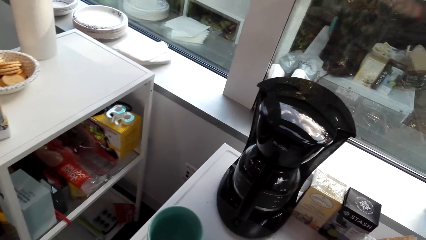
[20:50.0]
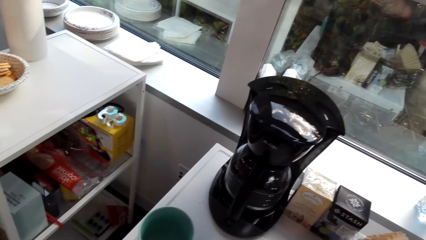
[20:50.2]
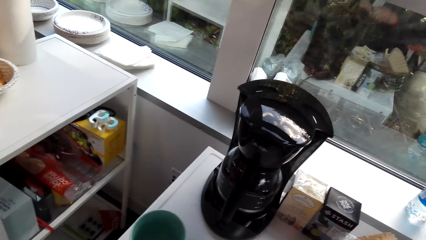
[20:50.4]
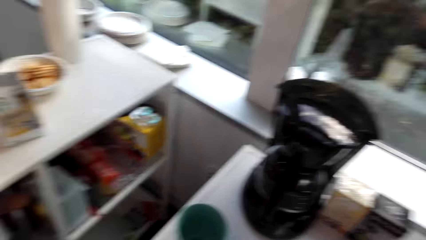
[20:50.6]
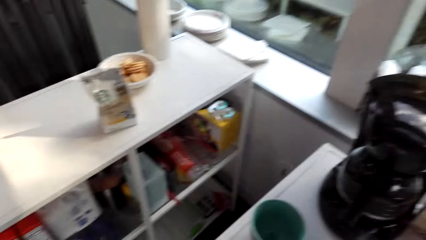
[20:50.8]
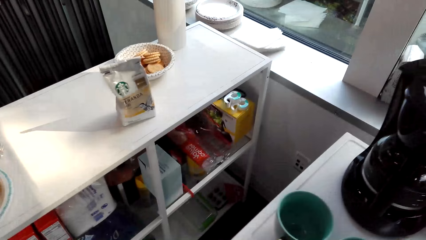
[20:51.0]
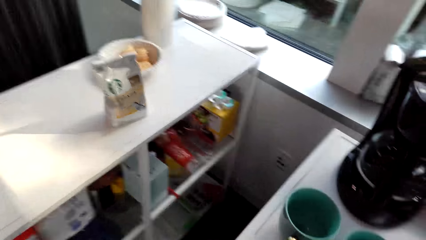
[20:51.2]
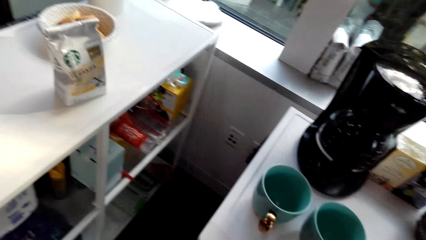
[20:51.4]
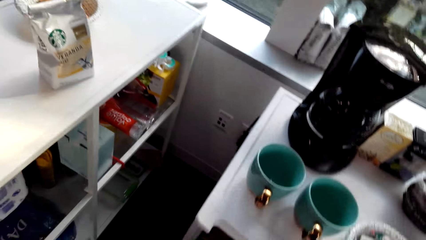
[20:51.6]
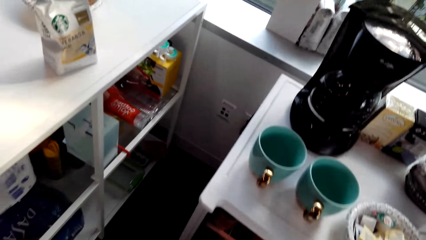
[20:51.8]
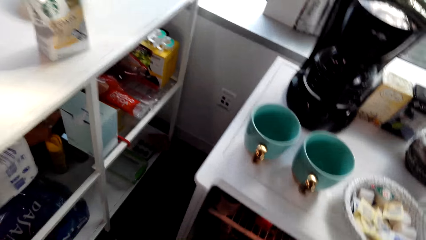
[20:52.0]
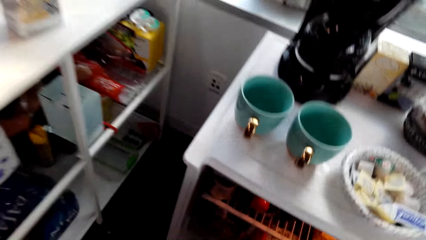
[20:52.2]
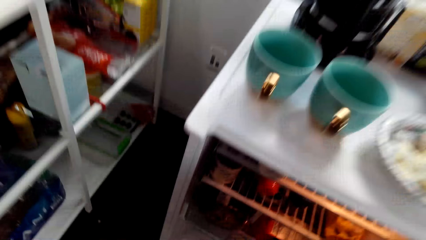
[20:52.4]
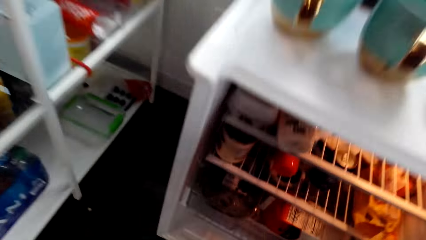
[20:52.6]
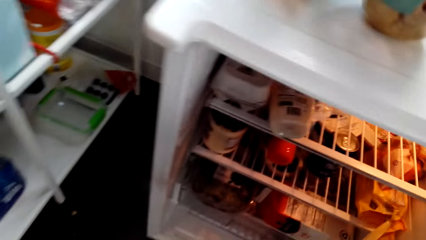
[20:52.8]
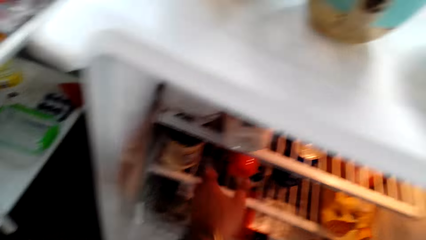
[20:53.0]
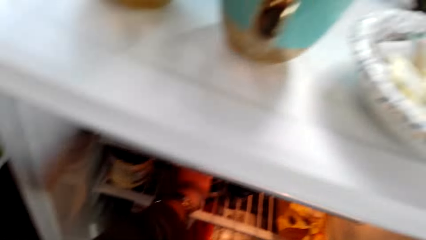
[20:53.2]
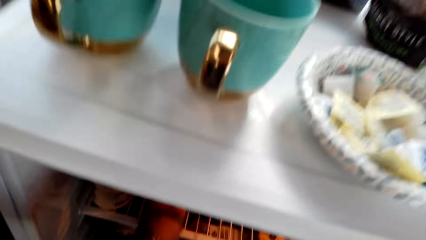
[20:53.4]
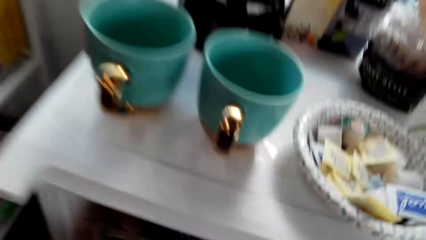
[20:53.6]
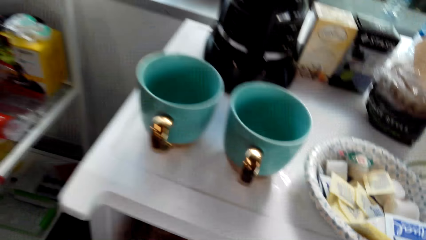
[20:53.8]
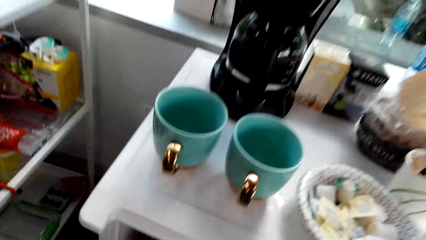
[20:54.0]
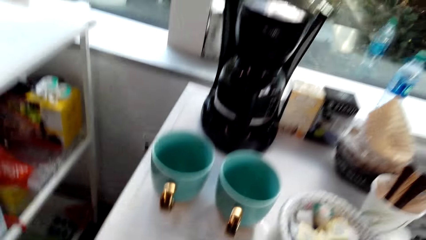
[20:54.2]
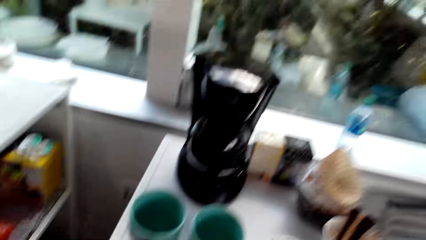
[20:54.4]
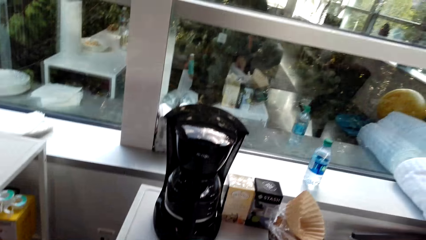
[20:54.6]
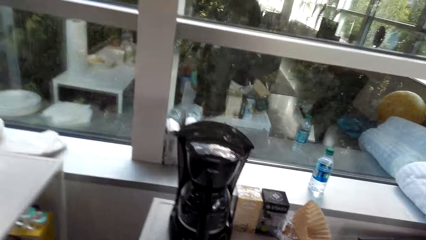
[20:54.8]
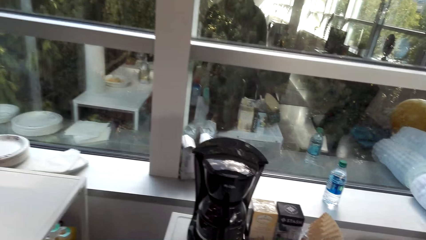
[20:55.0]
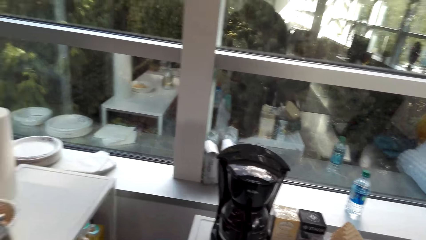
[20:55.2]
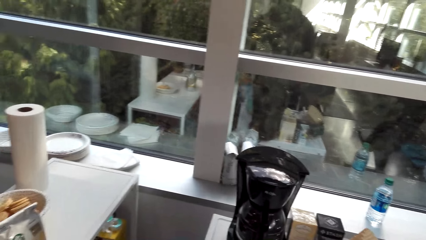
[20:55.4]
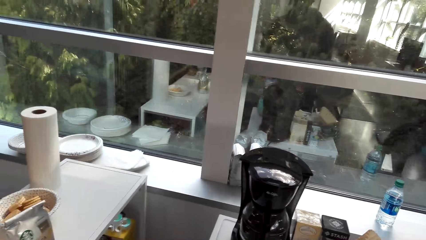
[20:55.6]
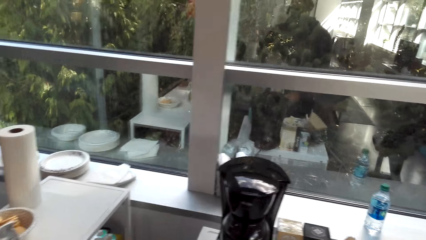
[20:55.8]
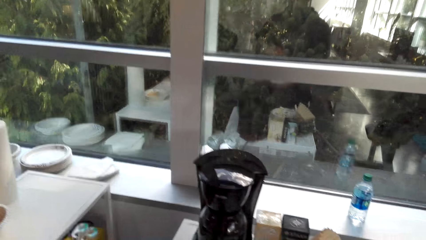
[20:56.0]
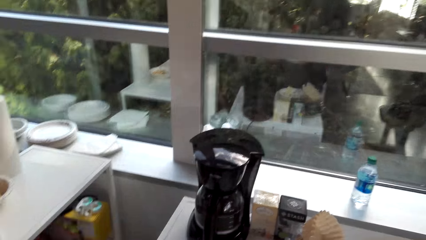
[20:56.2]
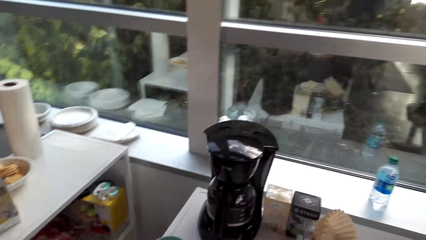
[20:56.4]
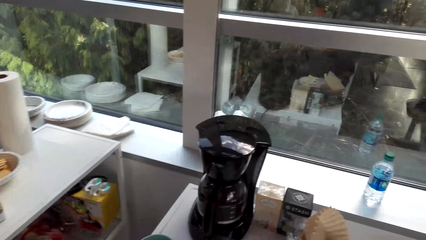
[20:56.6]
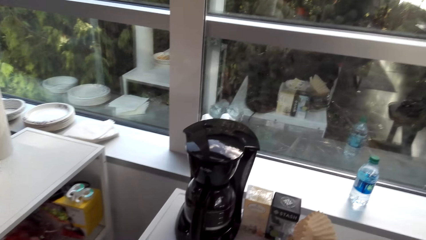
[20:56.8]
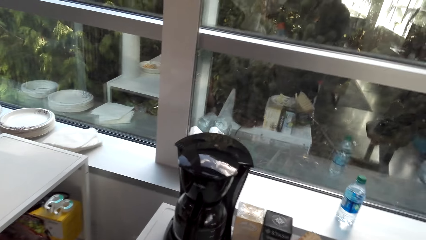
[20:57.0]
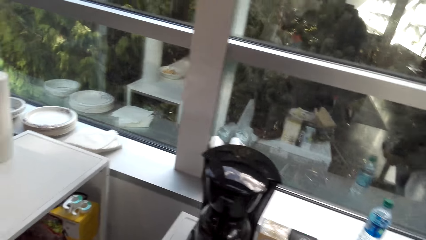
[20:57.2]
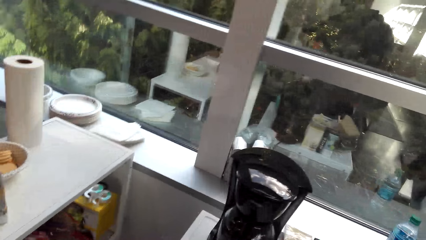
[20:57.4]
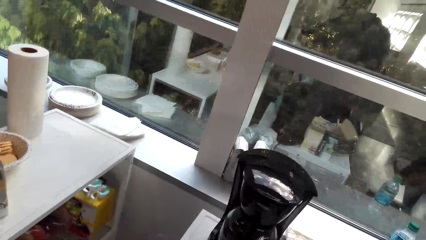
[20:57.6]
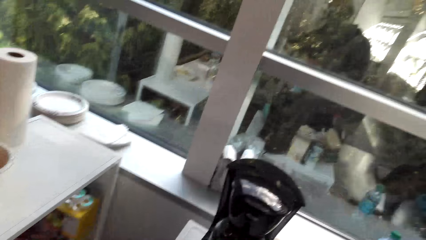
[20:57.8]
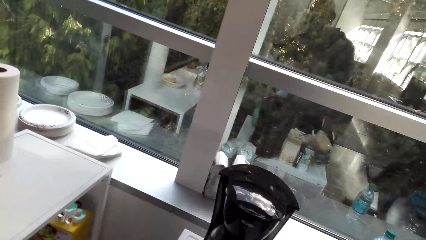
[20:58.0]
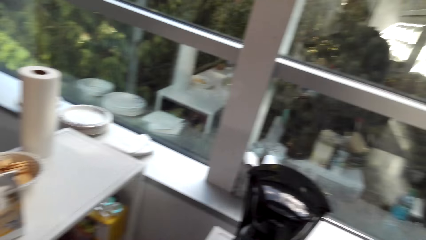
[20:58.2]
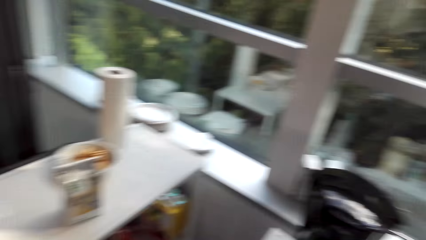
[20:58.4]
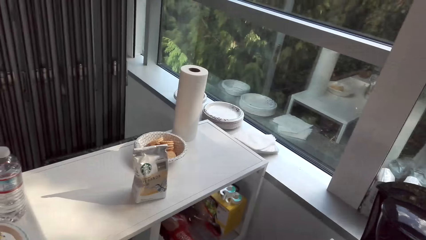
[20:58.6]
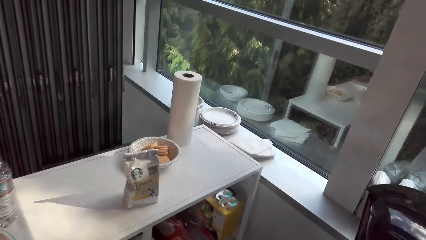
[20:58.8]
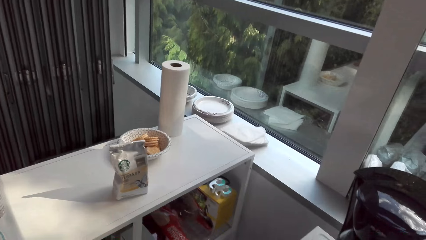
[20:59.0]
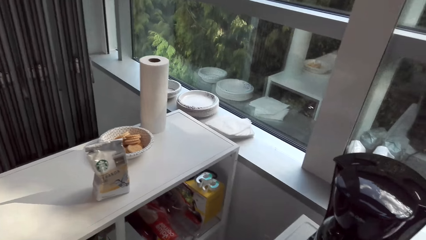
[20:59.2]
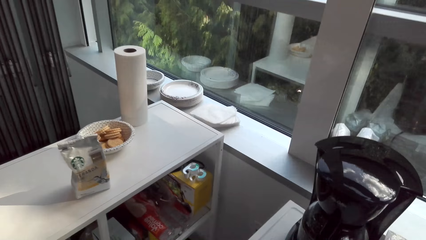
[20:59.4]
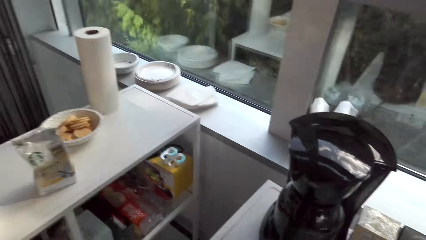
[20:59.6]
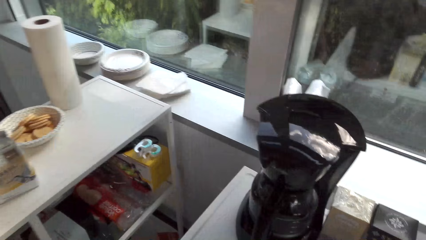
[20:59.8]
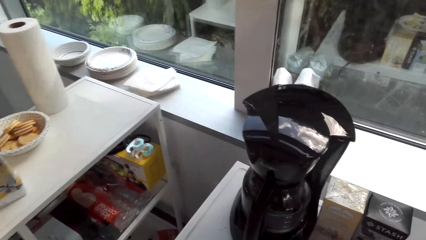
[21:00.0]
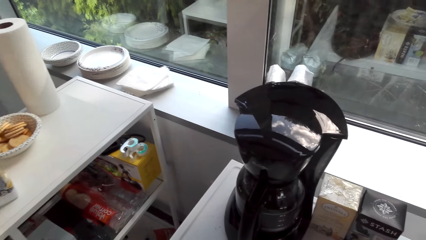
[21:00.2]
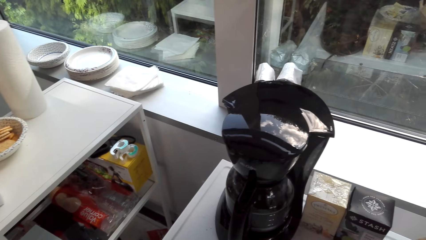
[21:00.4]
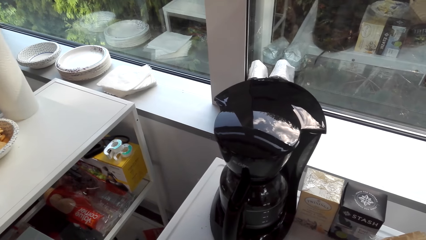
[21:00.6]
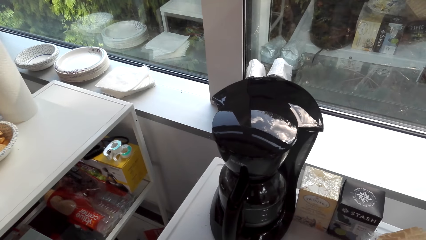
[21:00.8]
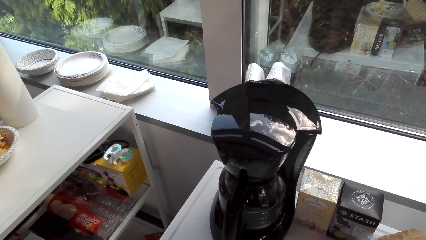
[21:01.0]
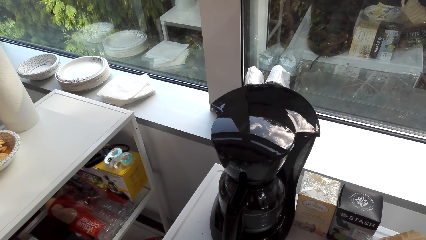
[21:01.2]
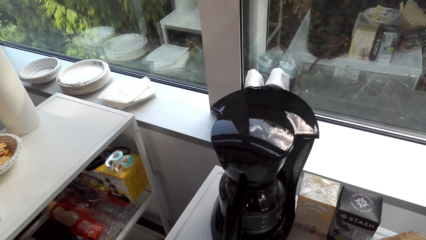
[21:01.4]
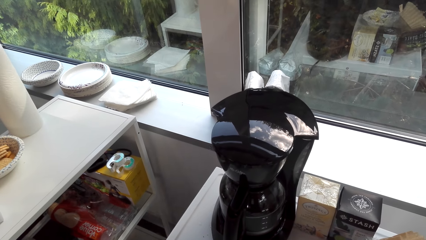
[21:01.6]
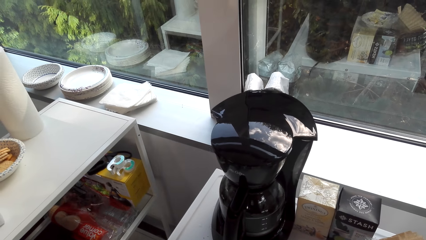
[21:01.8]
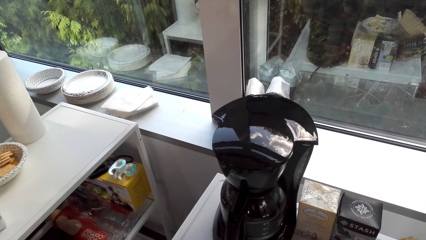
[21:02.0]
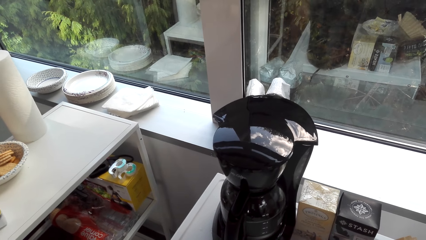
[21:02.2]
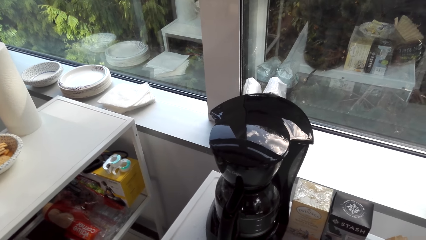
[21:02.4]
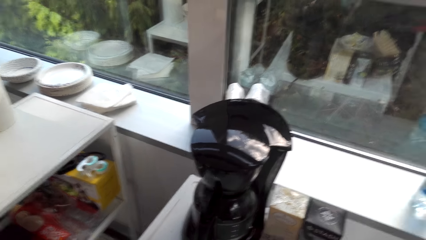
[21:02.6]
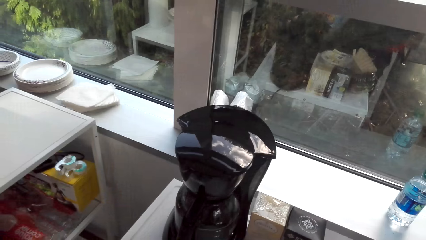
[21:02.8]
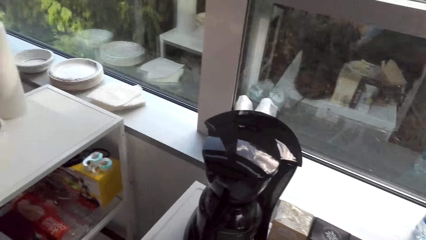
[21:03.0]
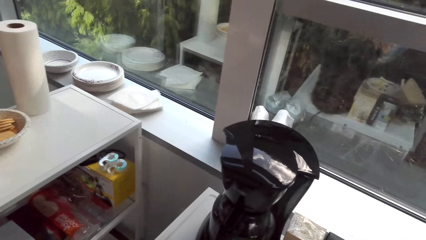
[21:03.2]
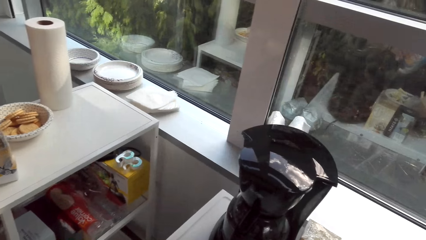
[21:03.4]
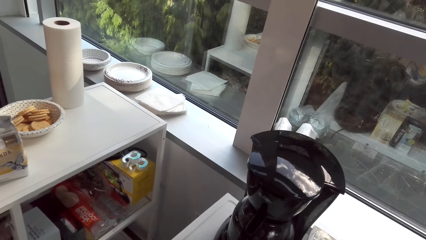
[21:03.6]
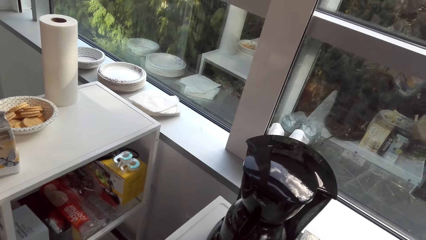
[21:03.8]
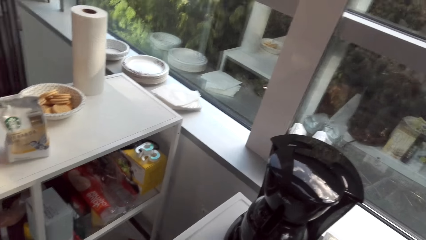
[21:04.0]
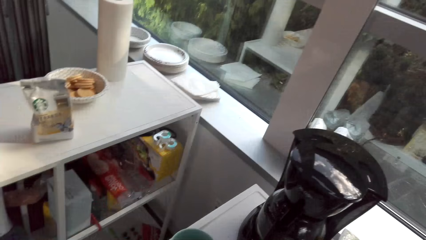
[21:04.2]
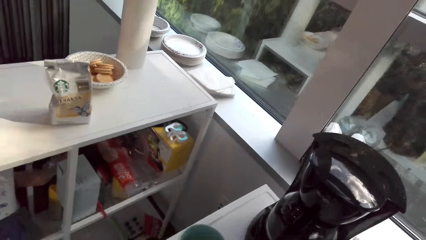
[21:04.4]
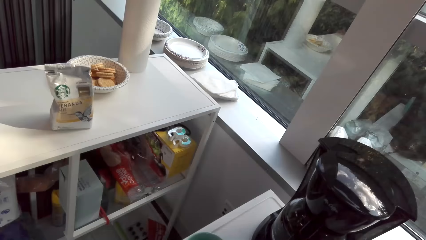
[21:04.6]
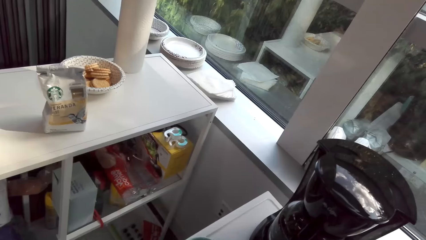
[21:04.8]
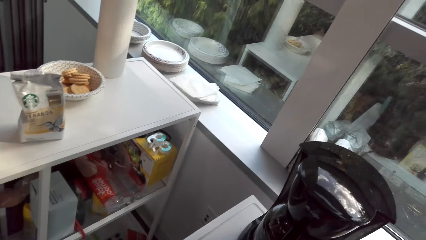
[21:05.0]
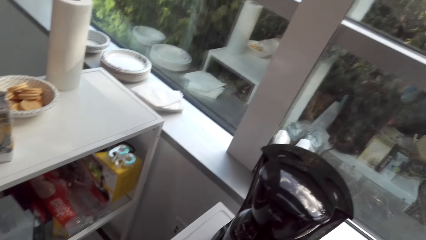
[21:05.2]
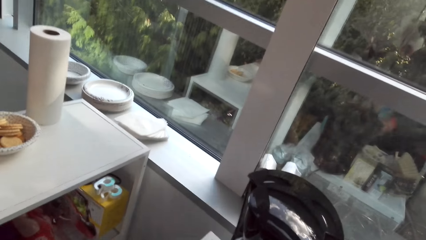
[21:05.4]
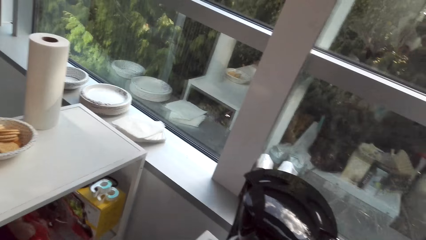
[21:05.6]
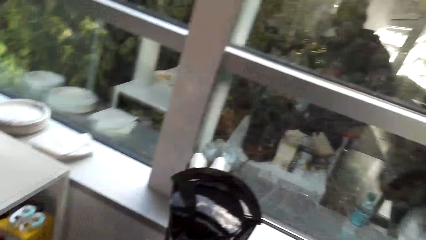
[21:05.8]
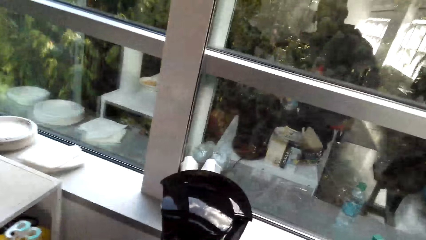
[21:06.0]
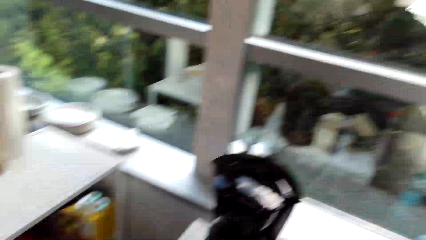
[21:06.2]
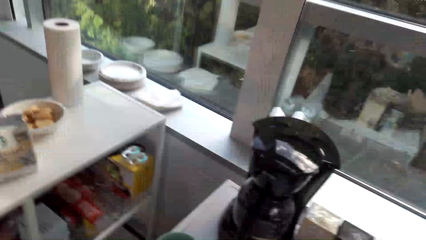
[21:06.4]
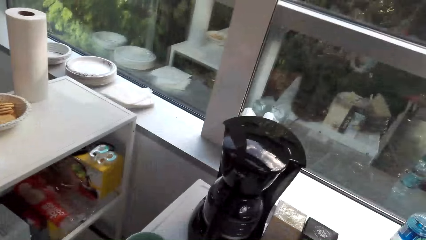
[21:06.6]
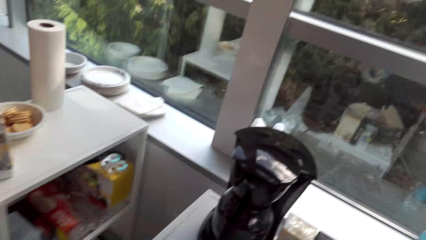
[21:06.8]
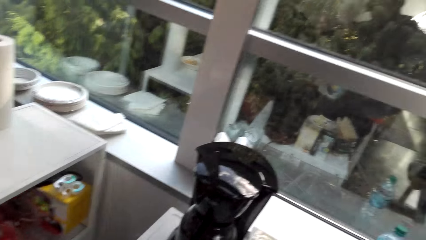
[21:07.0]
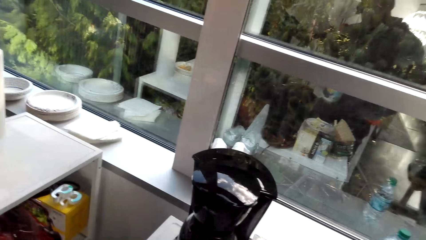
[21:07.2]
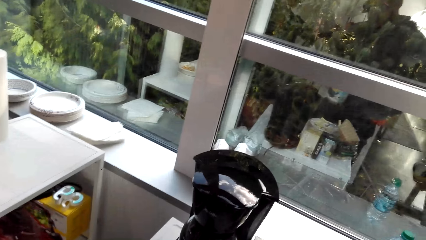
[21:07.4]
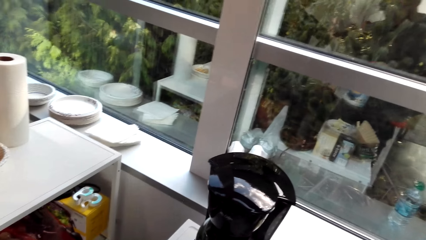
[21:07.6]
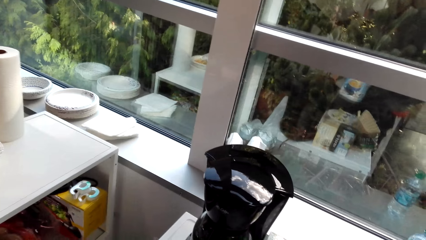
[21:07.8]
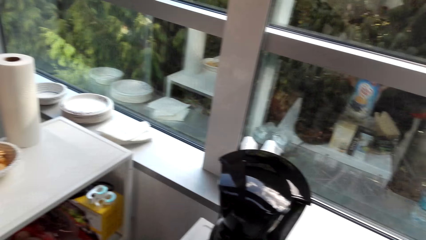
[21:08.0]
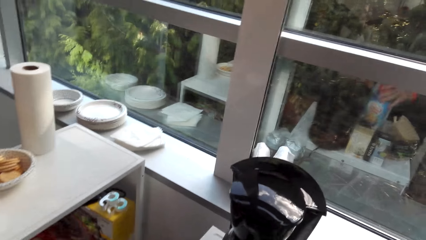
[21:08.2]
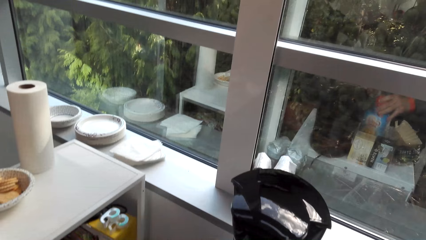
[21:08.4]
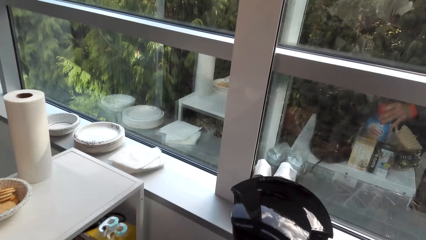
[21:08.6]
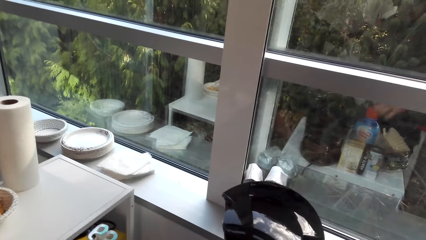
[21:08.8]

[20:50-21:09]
The camera wearer opens the fridge. They move the camera around the kitchen. They converse with a woman. They move the camera around the kitchen.
